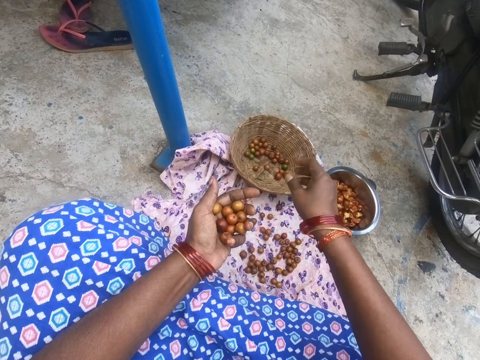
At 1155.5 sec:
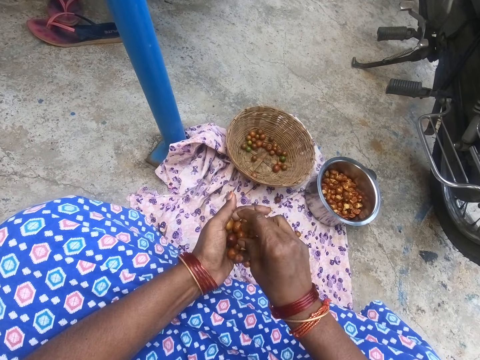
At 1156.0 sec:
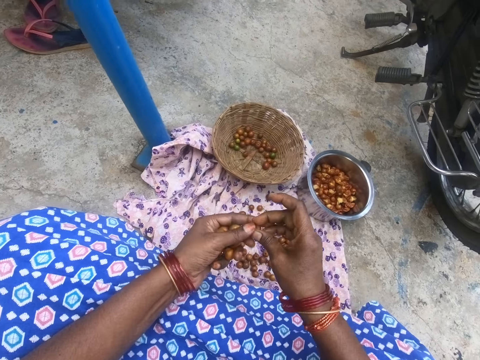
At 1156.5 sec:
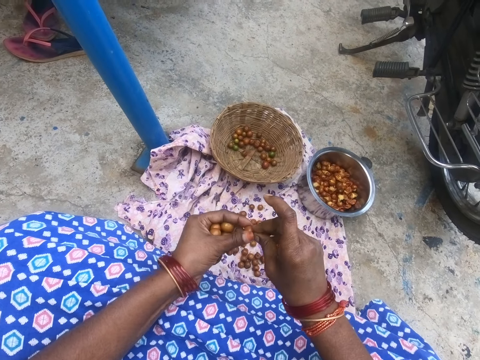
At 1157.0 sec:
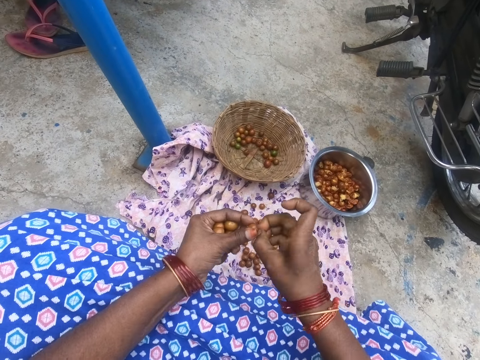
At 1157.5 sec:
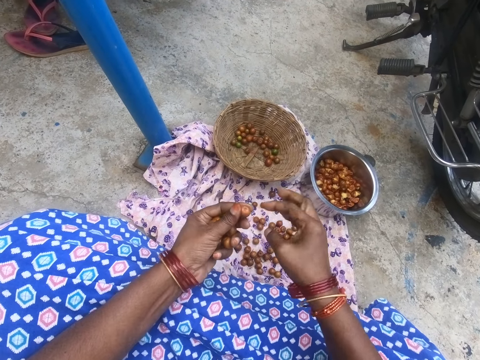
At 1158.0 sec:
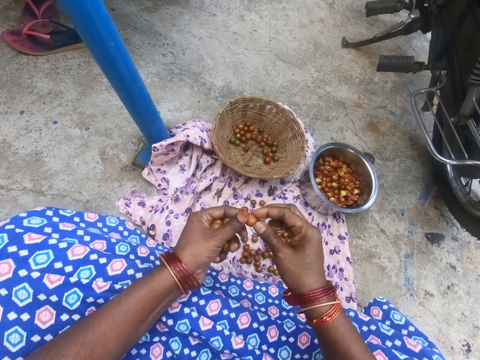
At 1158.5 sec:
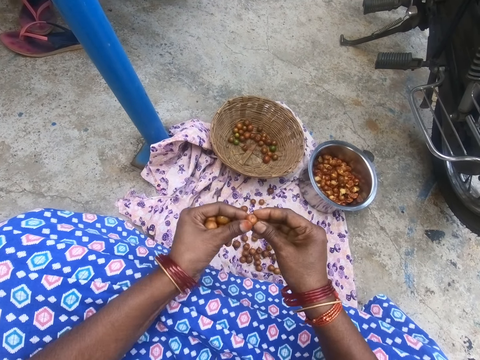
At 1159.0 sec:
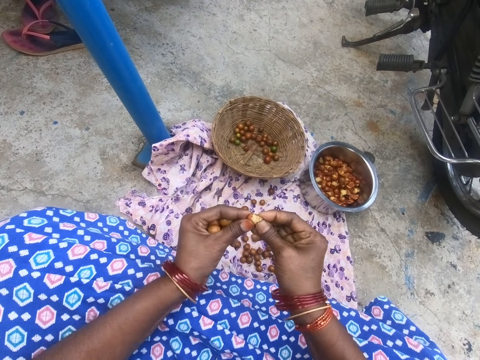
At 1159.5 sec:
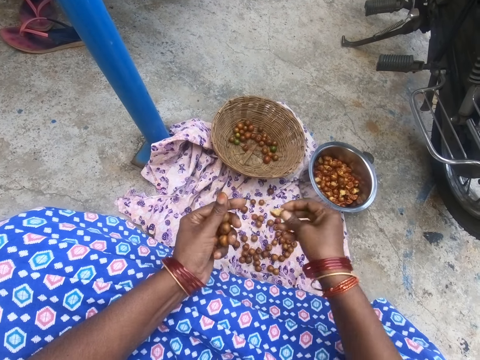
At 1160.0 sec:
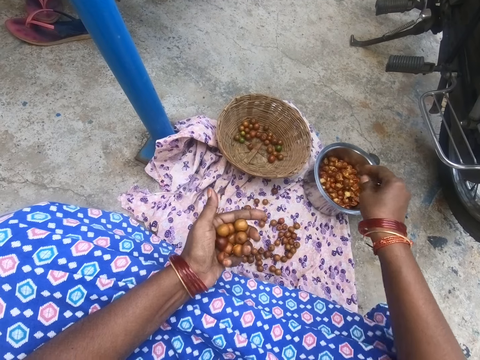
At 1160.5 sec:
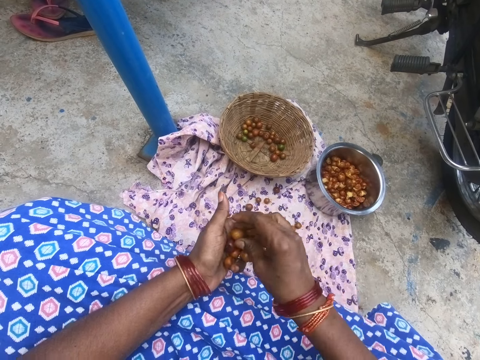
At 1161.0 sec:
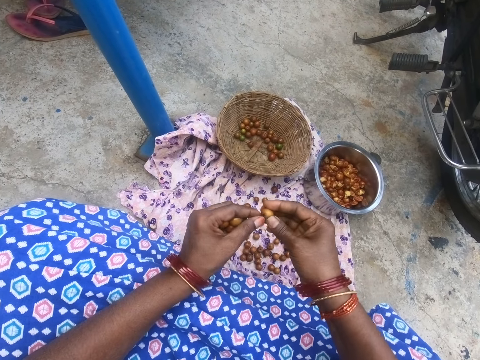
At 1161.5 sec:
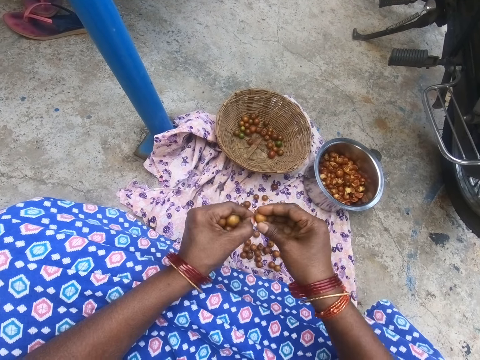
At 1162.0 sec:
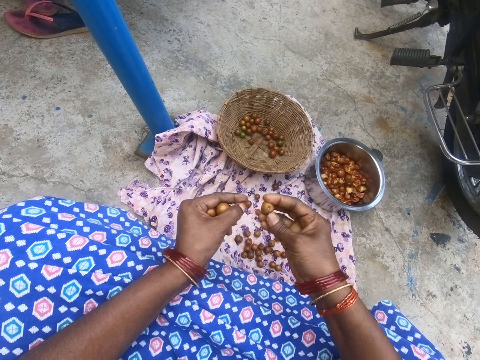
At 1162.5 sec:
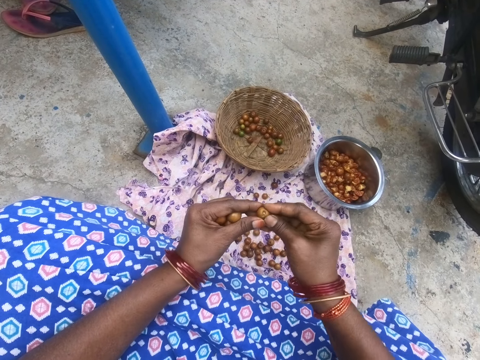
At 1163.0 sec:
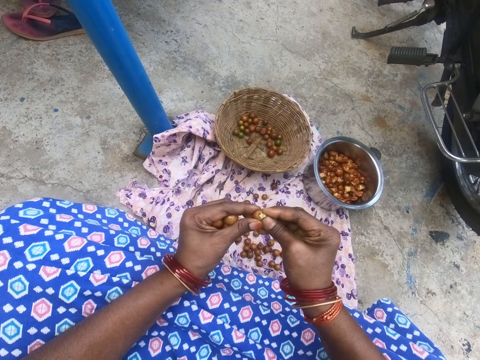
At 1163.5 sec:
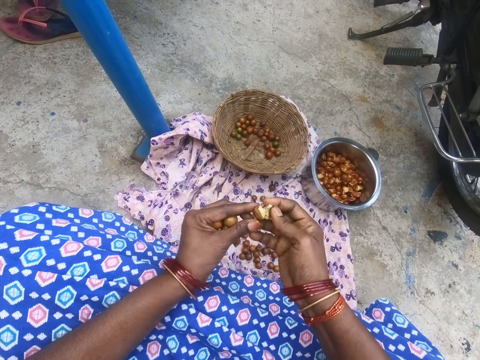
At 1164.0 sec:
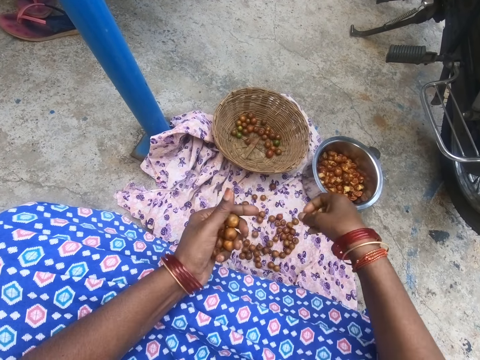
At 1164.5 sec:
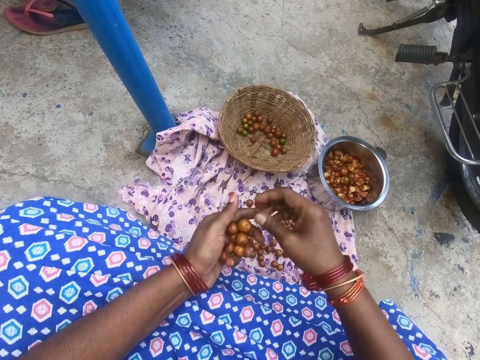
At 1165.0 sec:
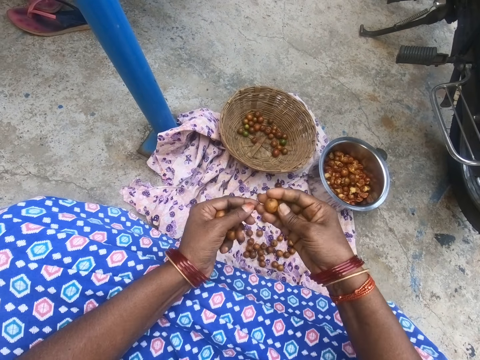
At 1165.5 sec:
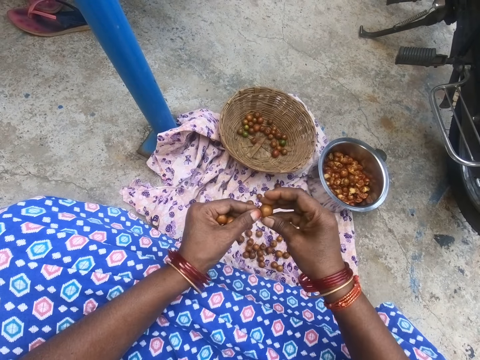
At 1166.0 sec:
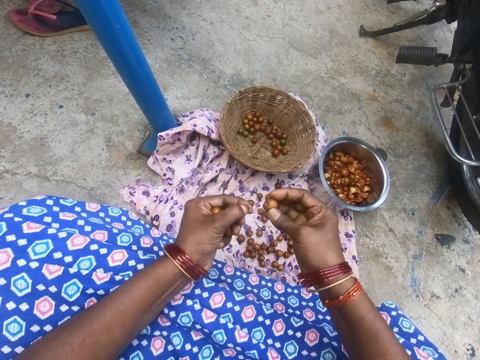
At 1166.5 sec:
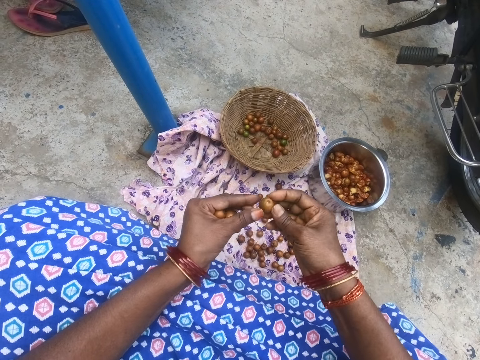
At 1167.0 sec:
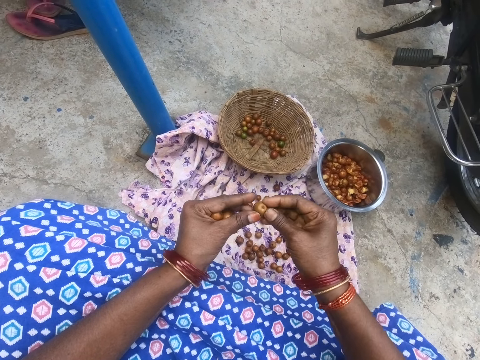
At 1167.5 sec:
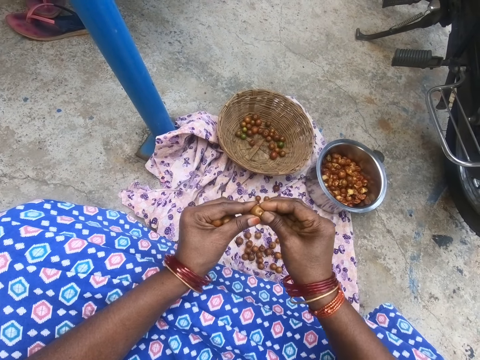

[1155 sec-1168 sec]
The camera wearer peels something. They remove a stalk from a longan fruit. They break the longan fruit. They throw the longan in the kitchen pot. They peel something. They remove a stalk from the longan fruit. They break the longan fruit. They throw the longan in the kitchen pot. They peel something. They remove a stalk from the longan fruit.

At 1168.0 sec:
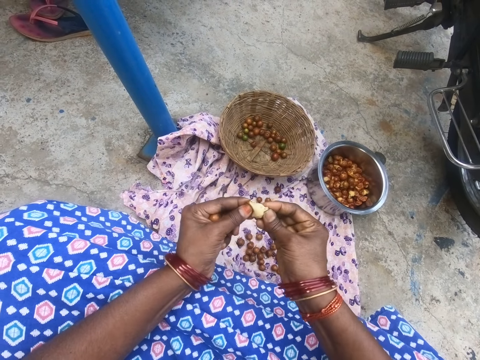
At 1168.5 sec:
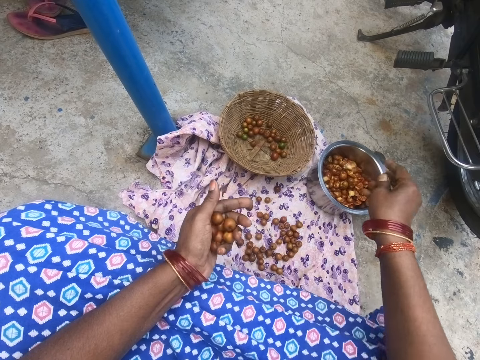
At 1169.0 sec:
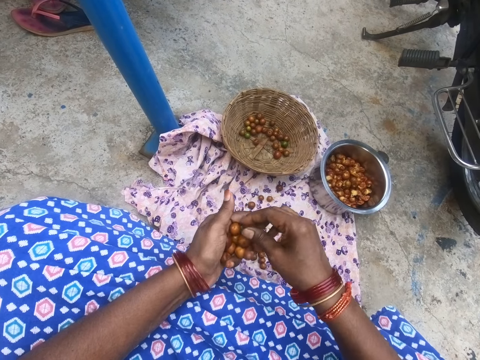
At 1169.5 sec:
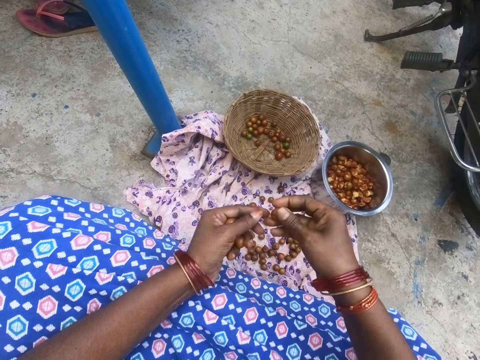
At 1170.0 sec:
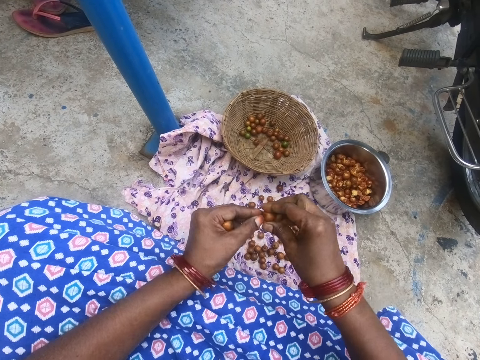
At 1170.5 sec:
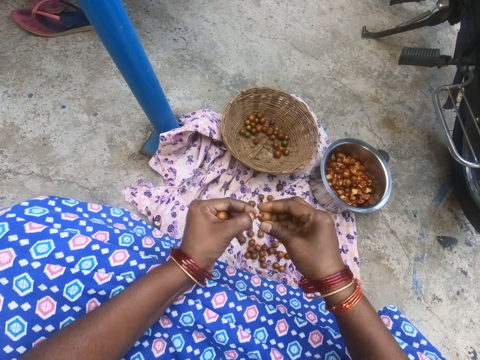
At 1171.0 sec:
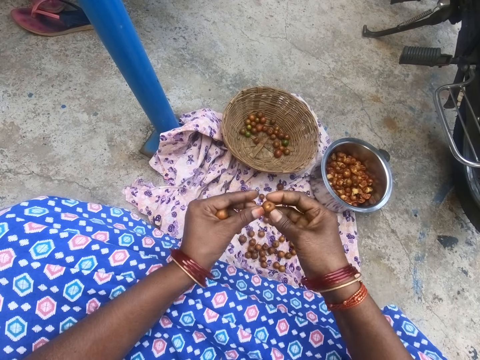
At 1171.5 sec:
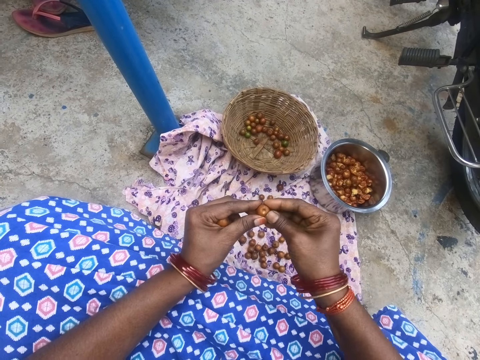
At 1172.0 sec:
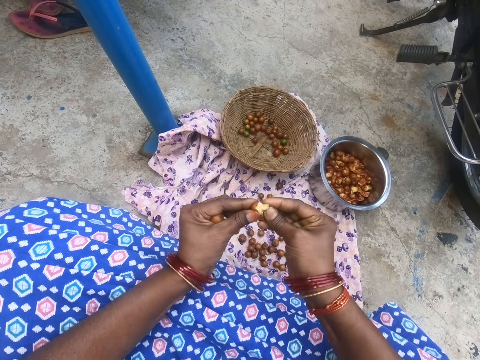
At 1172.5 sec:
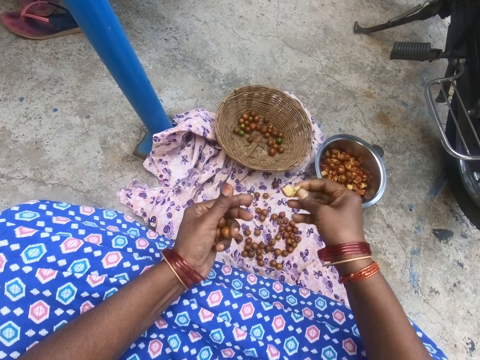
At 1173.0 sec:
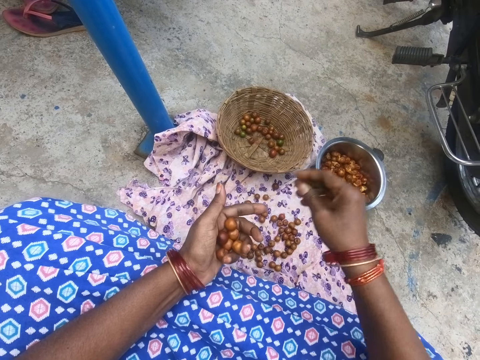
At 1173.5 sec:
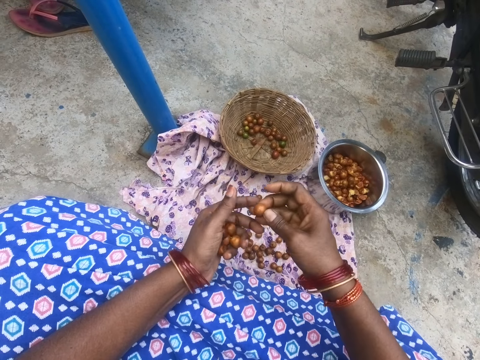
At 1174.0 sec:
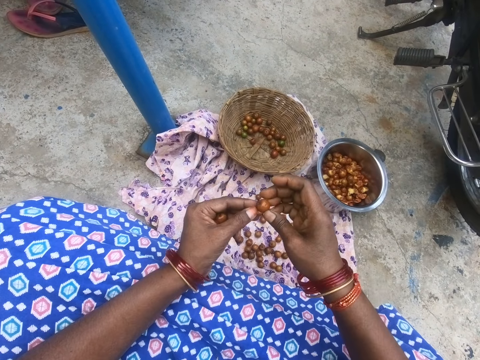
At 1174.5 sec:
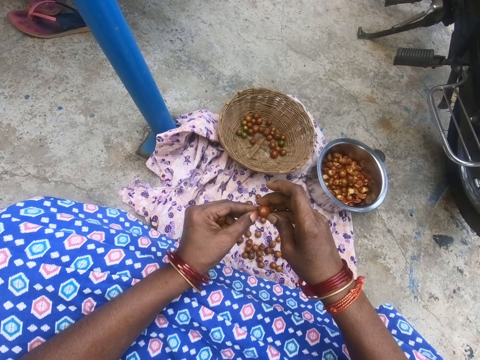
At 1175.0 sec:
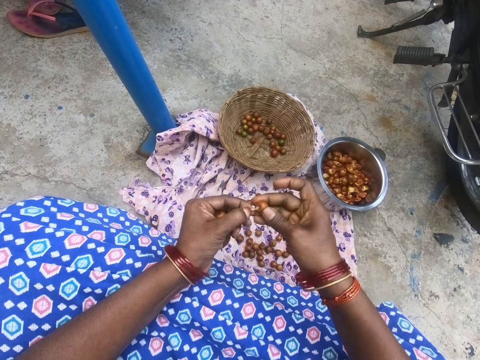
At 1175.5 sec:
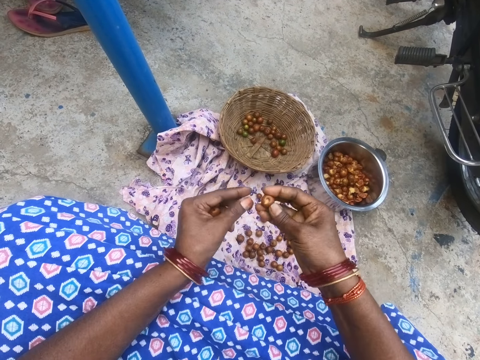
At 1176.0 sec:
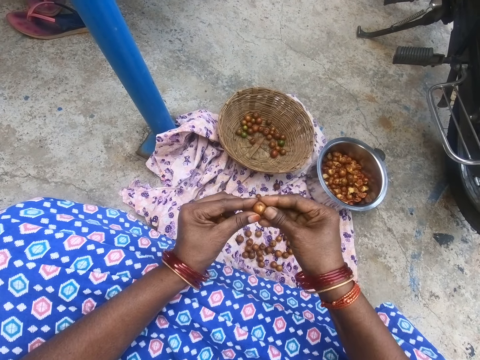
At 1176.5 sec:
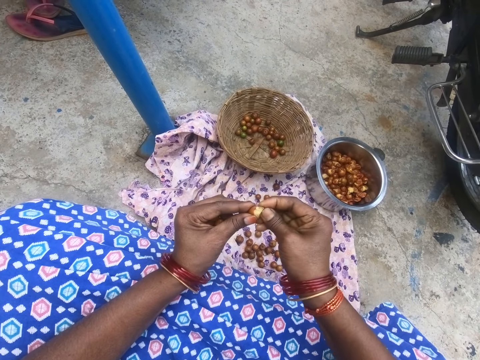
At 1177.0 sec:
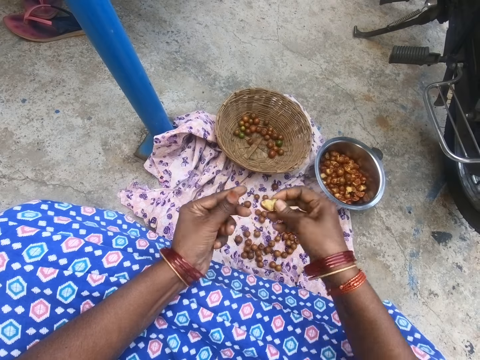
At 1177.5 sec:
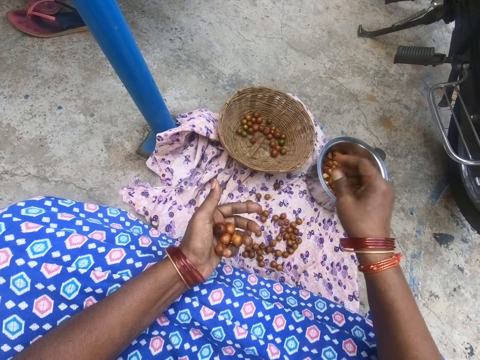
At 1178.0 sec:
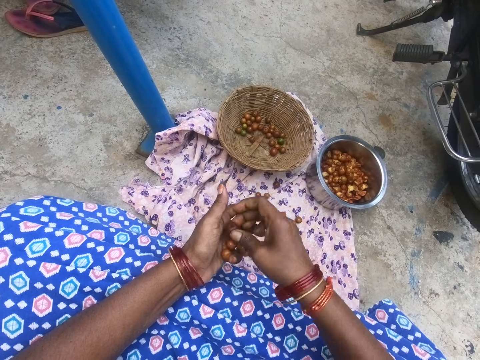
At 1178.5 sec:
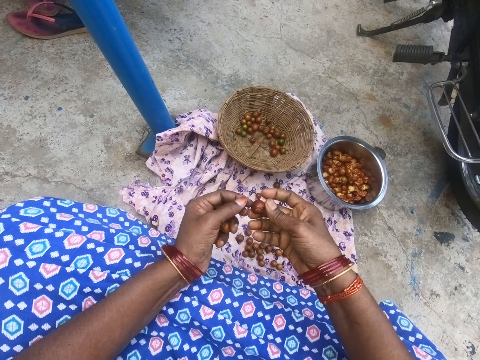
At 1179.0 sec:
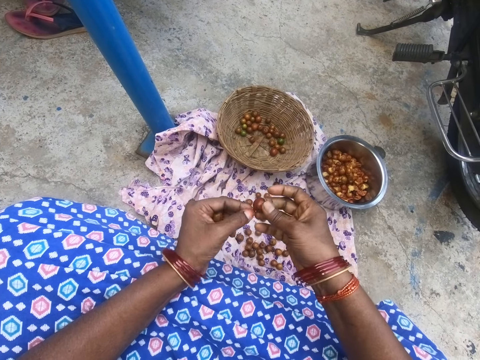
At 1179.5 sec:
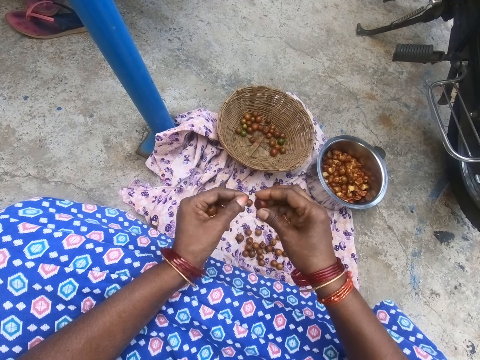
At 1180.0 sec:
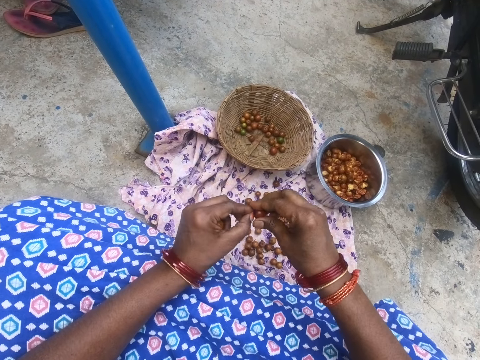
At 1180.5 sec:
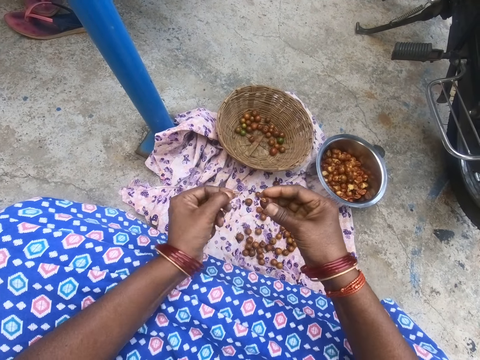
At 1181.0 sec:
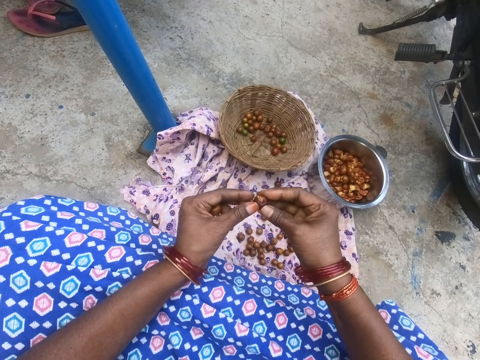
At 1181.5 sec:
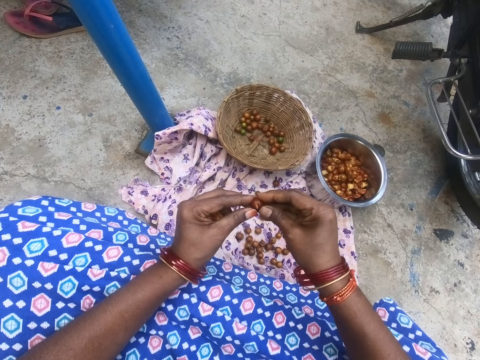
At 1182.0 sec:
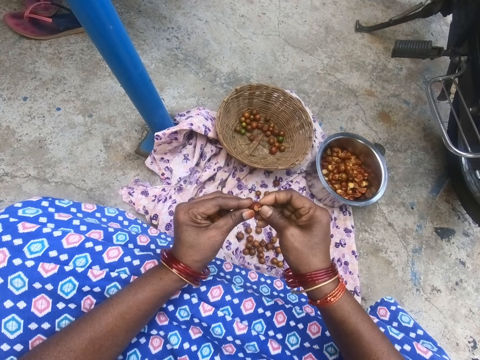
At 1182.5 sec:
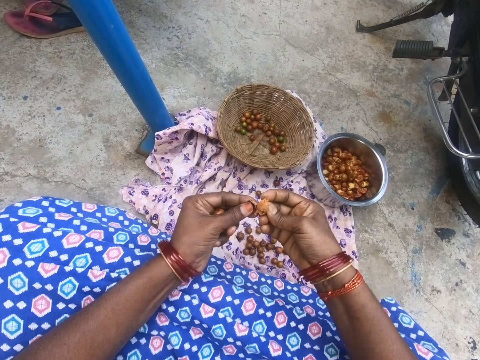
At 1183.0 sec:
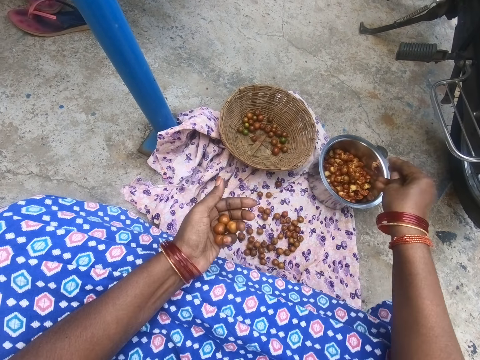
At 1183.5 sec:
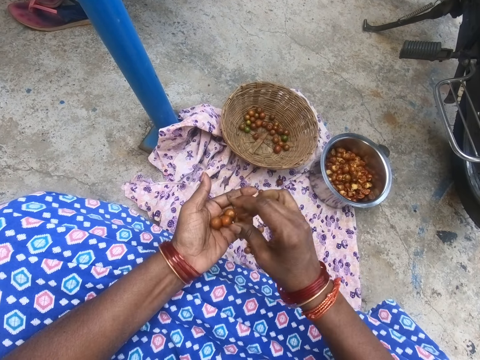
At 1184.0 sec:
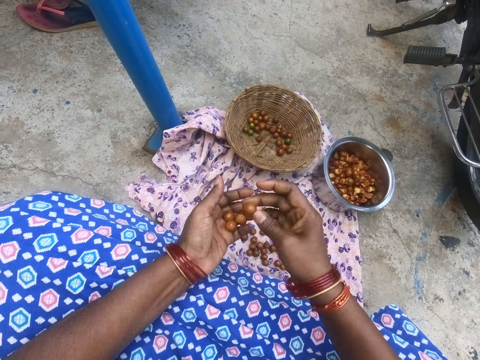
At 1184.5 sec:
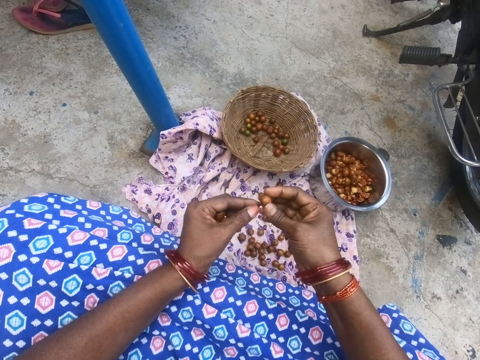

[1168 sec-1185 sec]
The camera wearer breaks the longan fruit. They throw the longan in the kitchen pot. They peel something. They remove a stalk from the longan fruit. They break the longan fruit. They throw the longan in the kitchen pot. They peel something. They remove a stalk from the longan fruit. They break the longan fruit. They throw the longan in the kitchen pot. They peel something. They remove a stalk from the longan fruit. They break the longan fruit. They throw the longan in the kitchen pot. They peel something.
